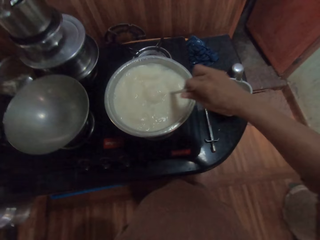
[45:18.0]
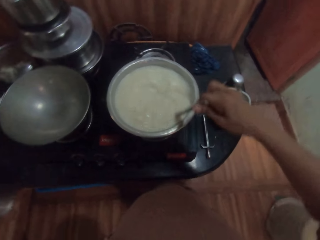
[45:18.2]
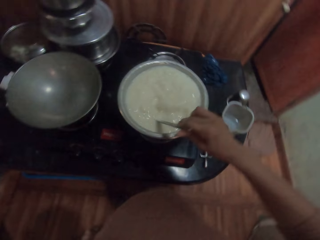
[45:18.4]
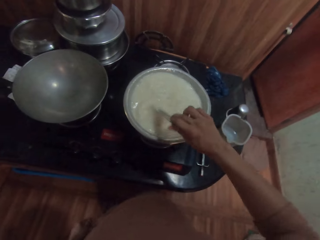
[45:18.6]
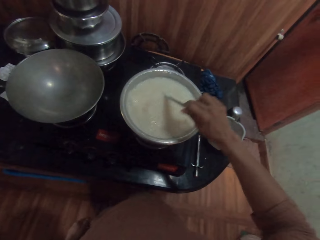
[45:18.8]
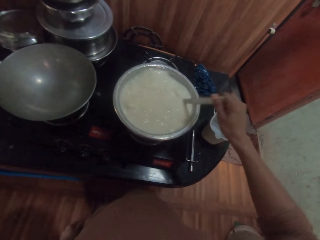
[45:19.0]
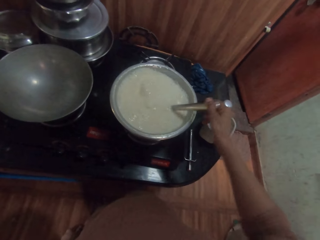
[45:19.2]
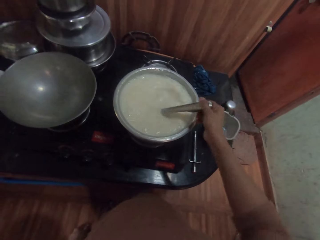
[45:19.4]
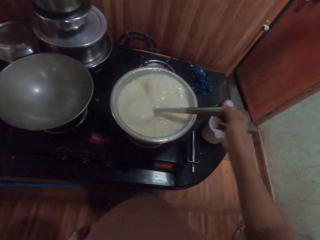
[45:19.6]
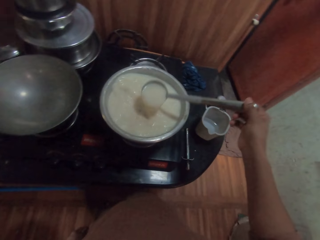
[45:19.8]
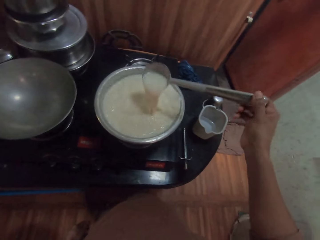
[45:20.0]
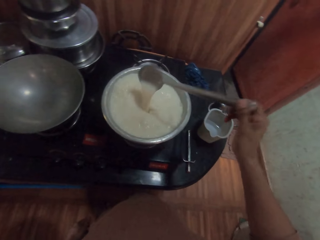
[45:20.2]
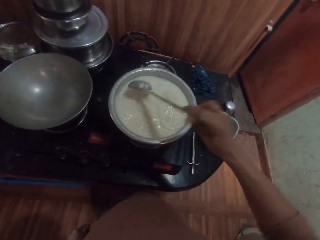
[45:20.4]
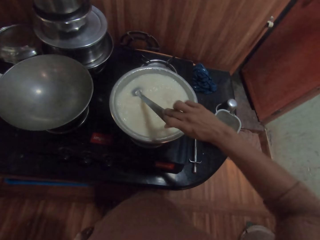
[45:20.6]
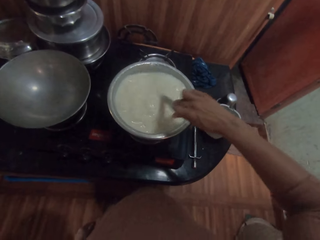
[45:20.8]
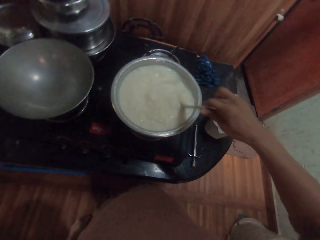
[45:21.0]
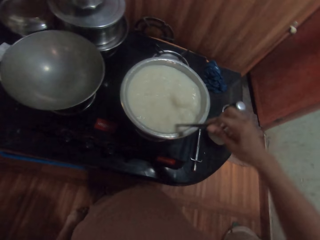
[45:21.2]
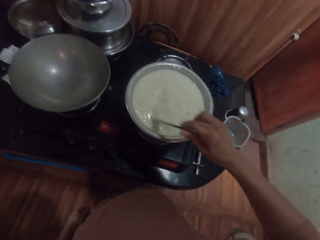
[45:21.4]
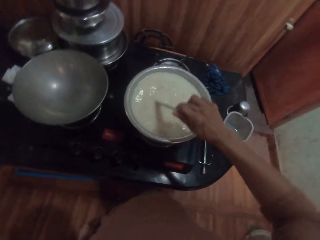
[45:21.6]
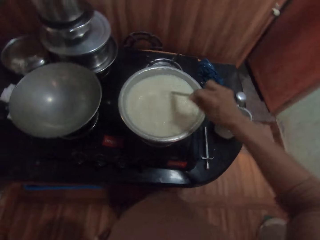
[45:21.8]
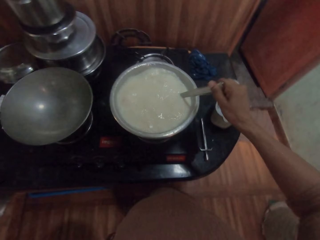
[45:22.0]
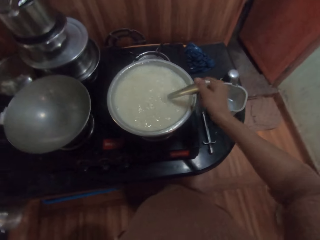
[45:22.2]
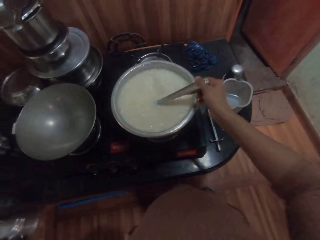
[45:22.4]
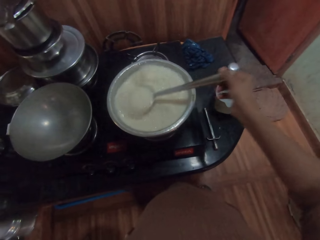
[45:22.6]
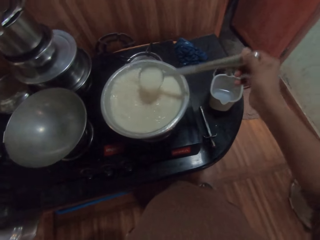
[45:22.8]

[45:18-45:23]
The camera wearer releases the control knob.

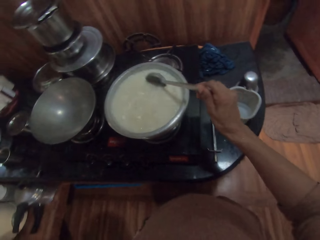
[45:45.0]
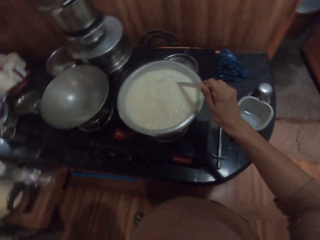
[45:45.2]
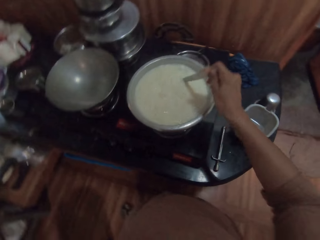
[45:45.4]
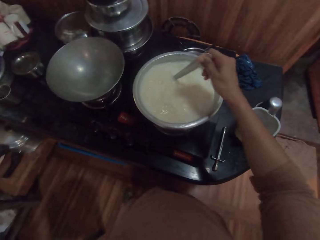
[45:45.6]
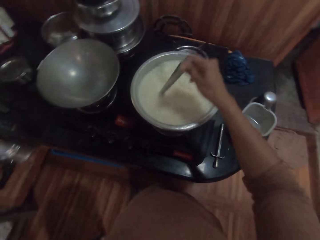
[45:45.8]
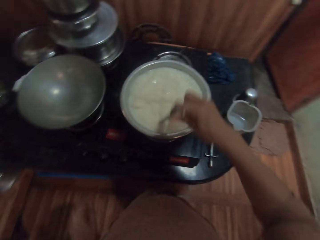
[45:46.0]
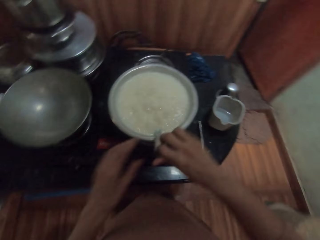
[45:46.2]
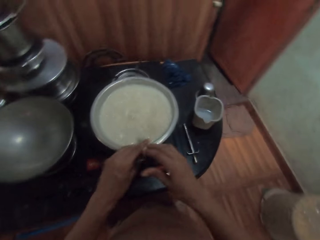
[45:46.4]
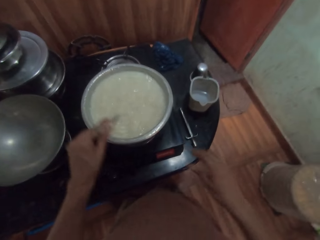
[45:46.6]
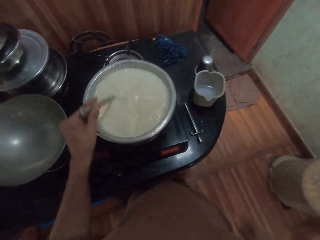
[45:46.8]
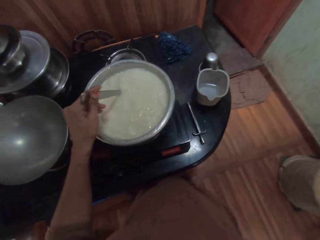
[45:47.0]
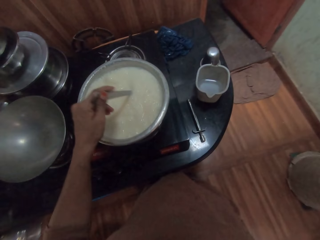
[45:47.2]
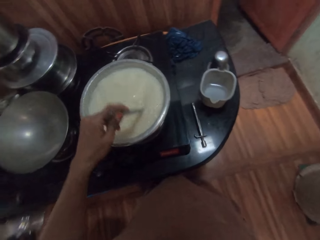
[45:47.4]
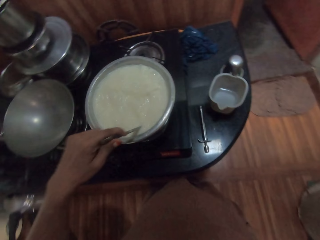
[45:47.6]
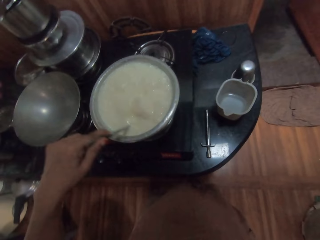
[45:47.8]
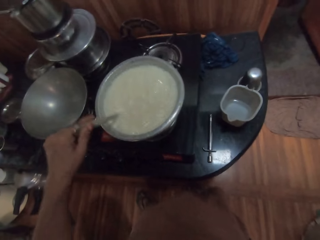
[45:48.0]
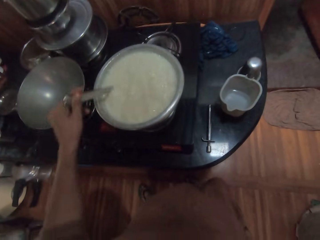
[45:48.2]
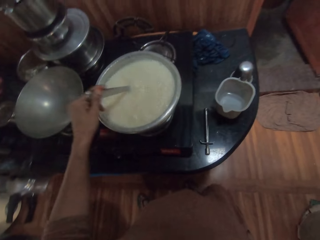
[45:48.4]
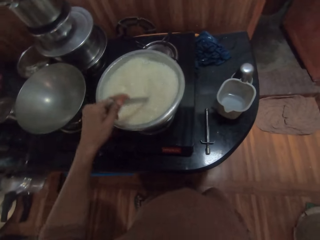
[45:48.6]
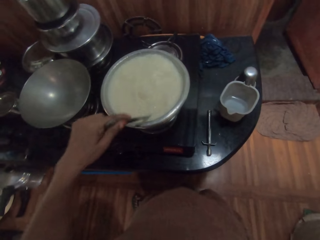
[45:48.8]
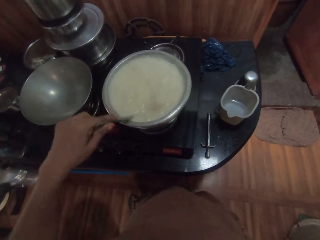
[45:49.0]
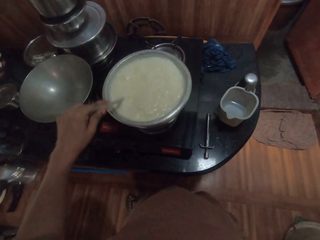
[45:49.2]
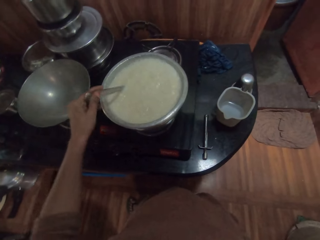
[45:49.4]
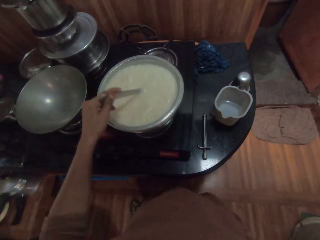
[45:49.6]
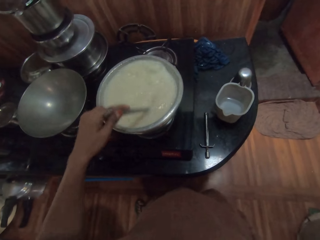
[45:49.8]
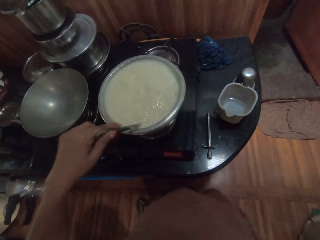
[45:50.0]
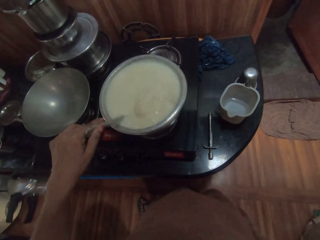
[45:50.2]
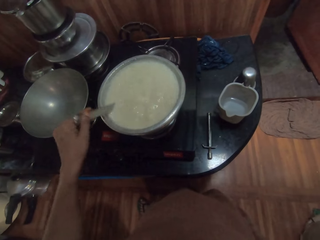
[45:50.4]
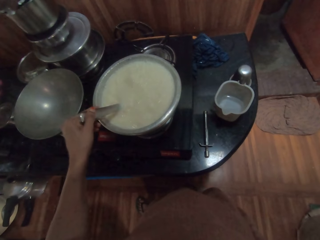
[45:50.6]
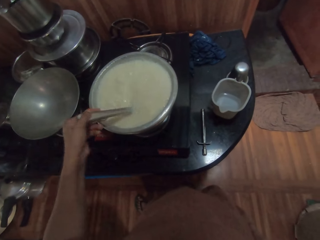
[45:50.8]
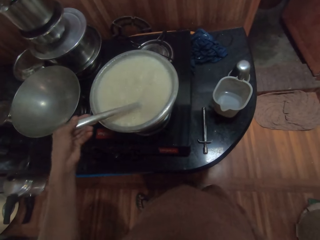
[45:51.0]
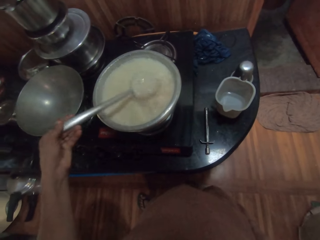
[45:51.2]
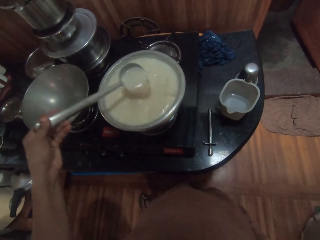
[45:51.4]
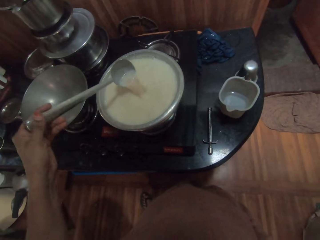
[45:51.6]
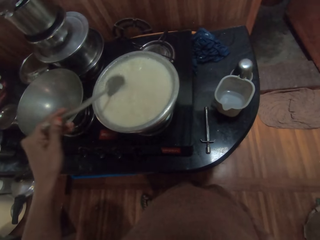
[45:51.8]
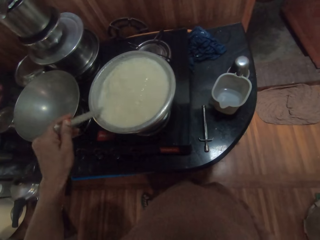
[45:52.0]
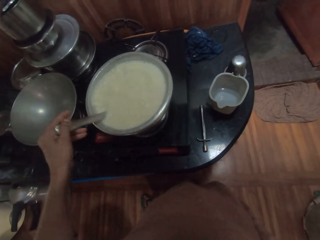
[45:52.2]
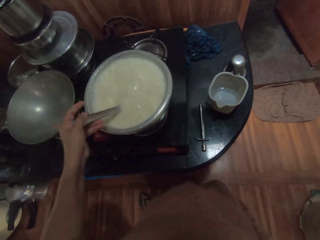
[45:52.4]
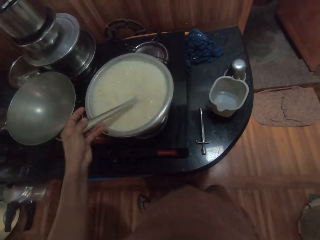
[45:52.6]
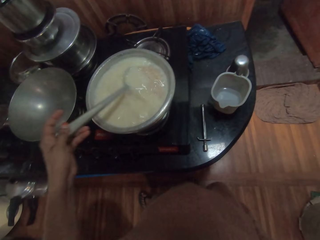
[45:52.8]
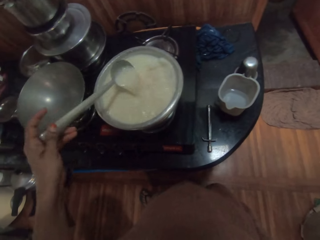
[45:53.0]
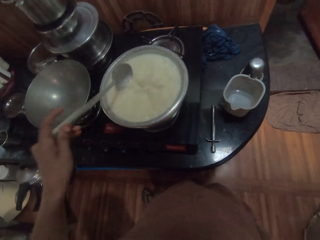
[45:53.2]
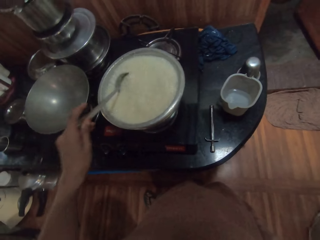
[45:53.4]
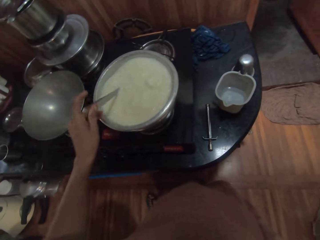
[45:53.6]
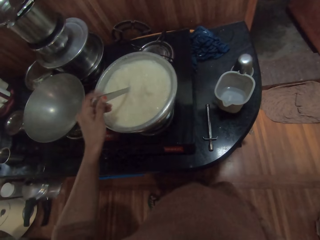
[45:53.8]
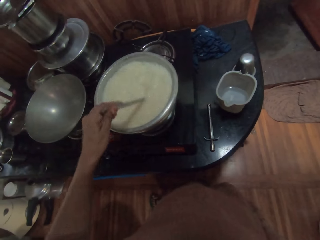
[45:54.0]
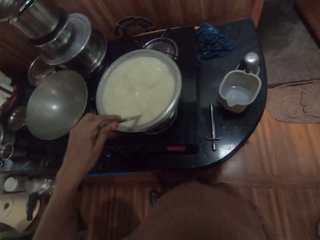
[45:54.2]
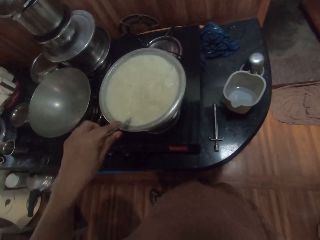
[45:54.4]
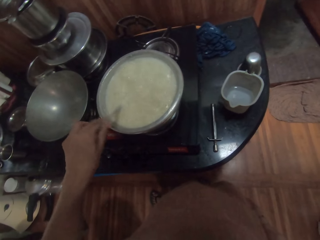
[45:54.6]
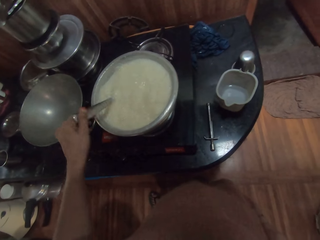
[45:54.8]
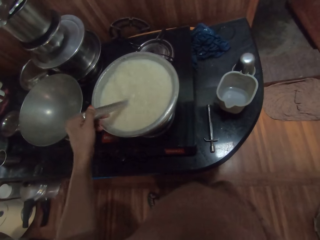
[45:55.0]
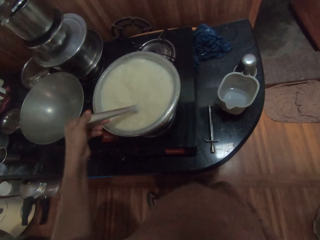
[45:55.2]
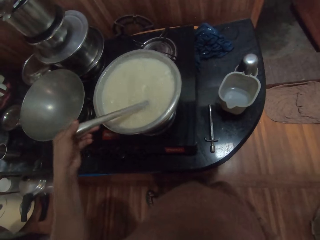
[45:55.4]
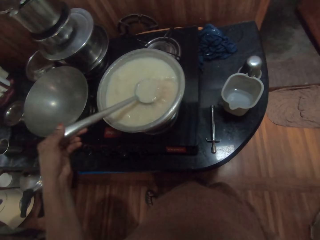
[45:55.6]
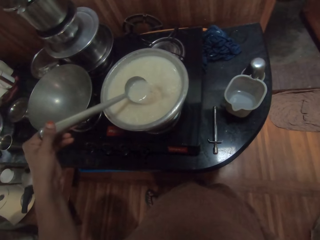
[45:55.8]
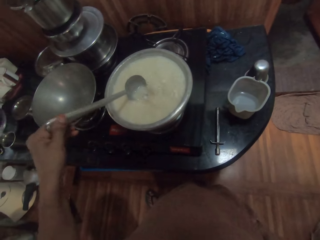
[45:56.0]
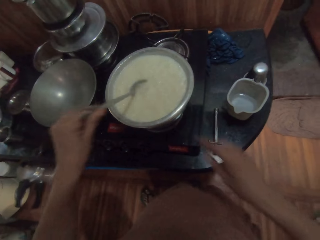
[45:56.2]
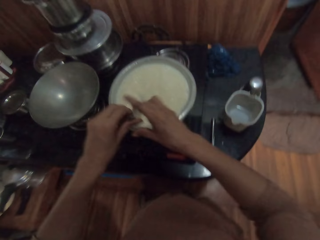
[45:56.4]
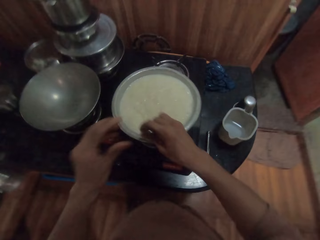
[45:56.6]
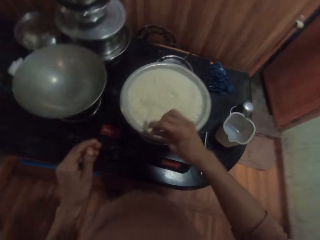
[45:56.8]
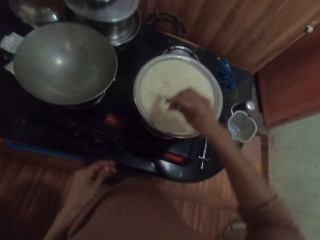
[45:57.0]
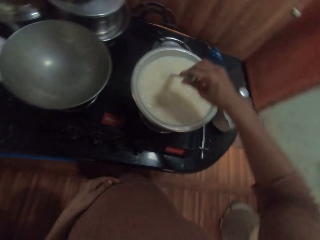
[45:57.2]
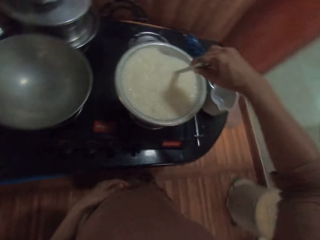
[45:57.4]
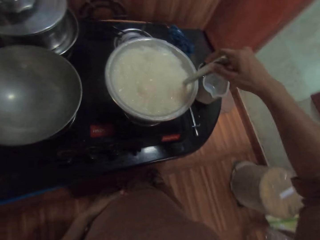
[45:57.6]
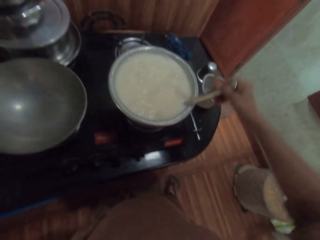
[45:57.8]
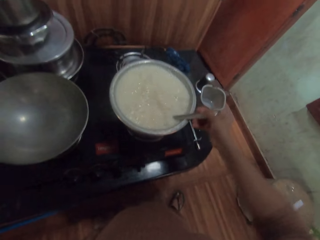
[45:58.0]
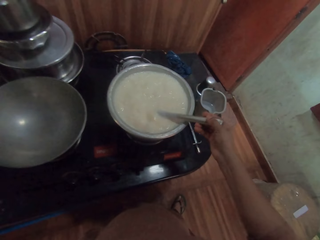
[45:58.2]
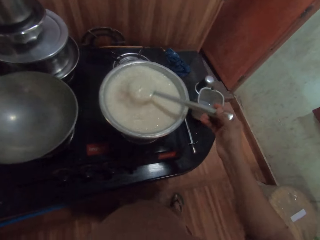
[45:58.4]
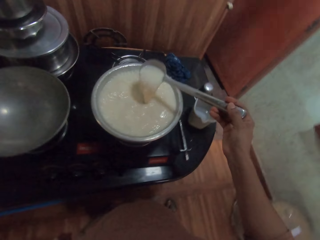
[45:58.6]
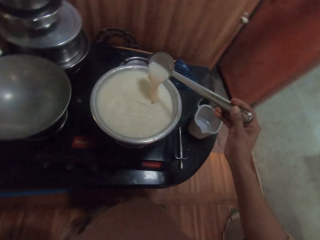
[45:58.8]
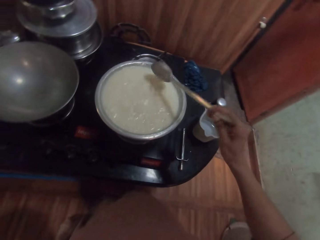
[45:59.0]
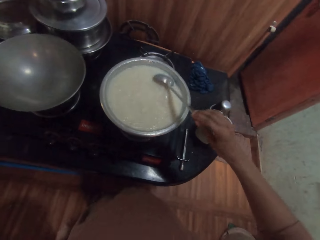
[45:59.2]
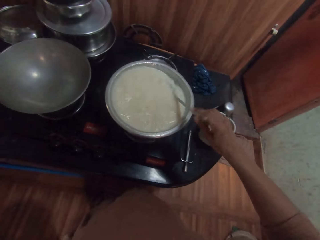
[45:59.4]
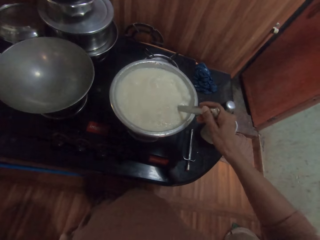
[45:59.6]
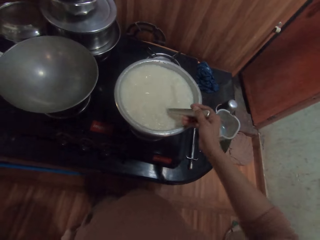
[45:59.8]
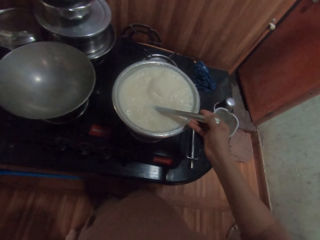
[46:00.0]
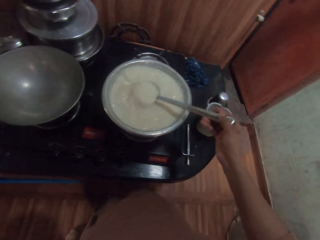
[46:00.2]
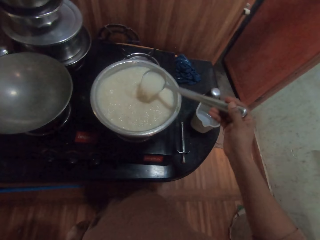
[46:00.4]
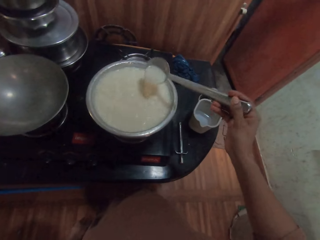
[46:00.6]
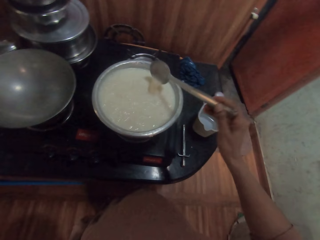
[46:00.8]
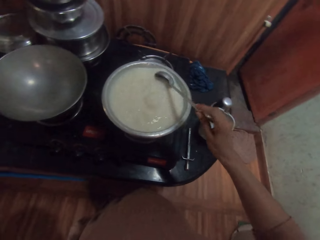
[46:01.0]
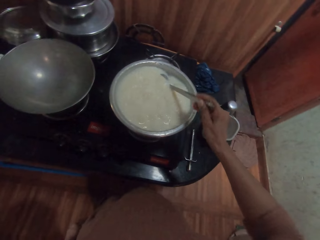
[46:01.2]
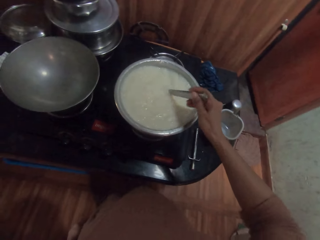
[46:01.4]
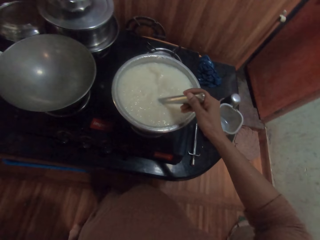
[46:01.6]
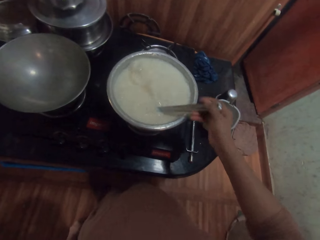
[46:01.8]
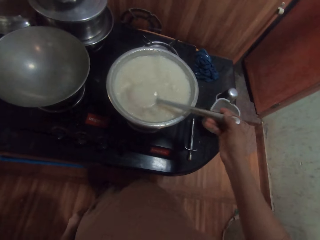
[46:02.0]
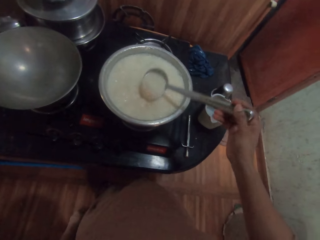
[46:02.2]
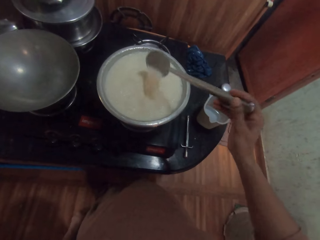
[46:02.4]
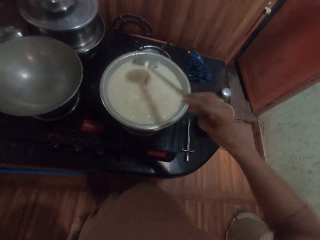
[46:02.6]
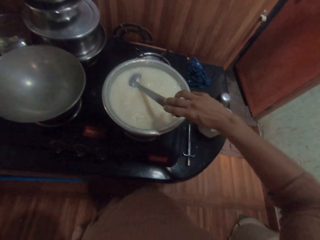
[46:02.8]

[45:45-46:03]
The camera wearer passes the spoon to his left hand. He stirs the liquid in the pot on the cooker with the spoon in his left hand. He passes the spoon to his right hand. He stirs the liquid in the pot on the cooker with the spoon in his right hand.
